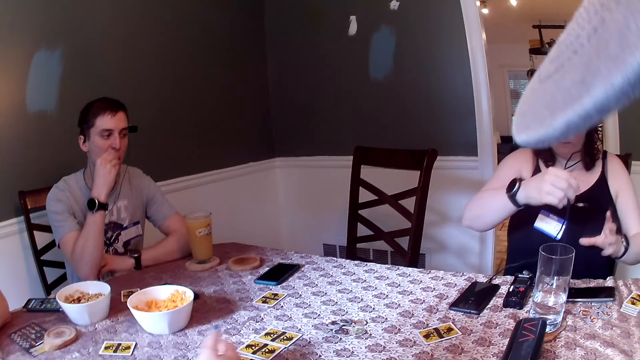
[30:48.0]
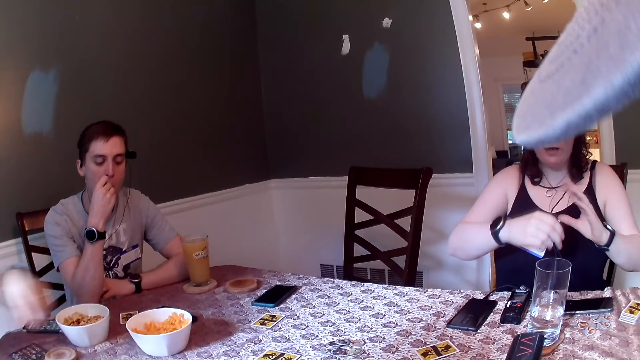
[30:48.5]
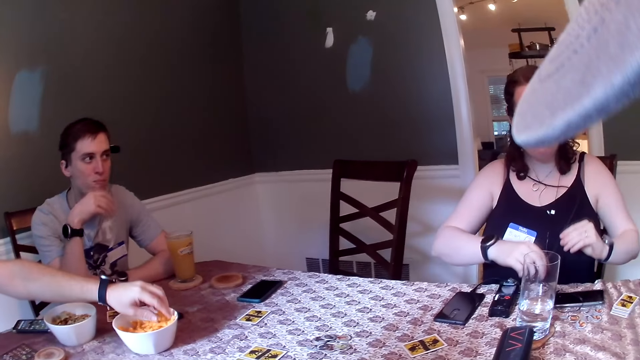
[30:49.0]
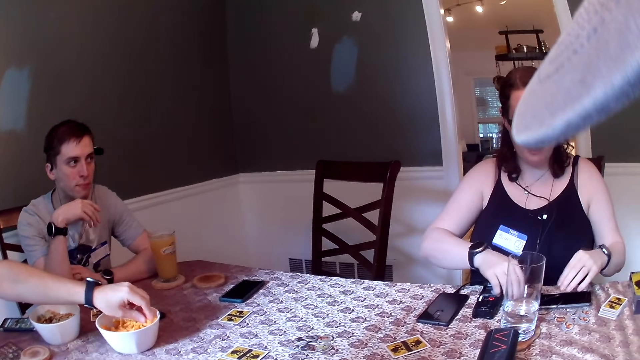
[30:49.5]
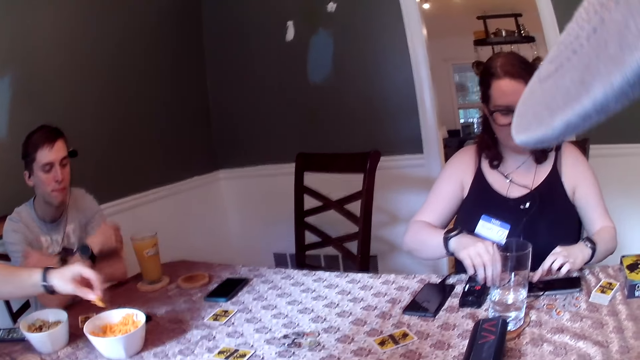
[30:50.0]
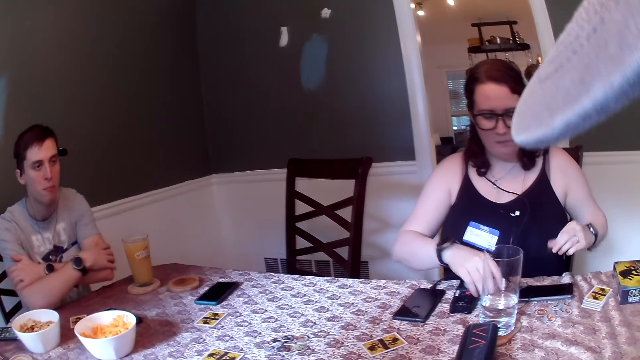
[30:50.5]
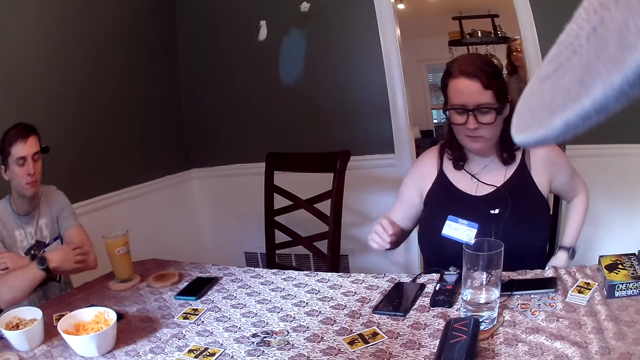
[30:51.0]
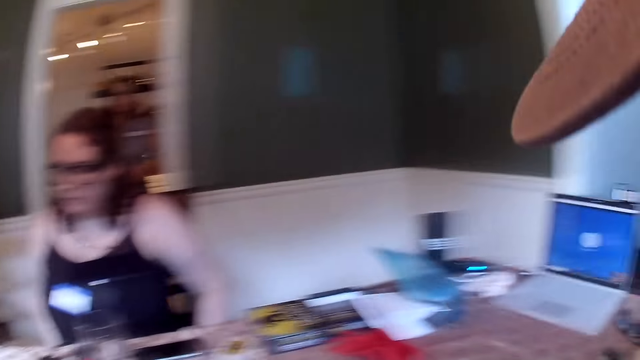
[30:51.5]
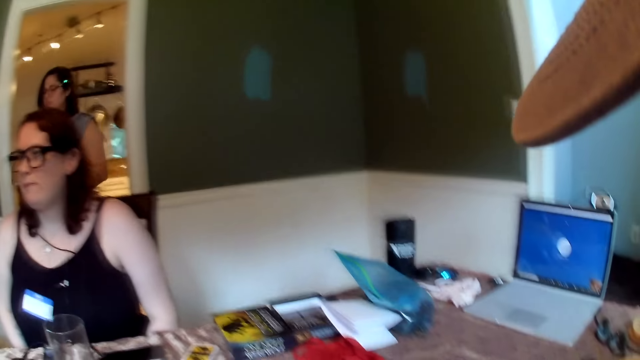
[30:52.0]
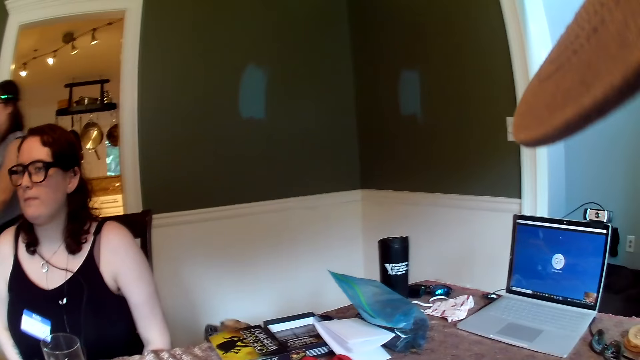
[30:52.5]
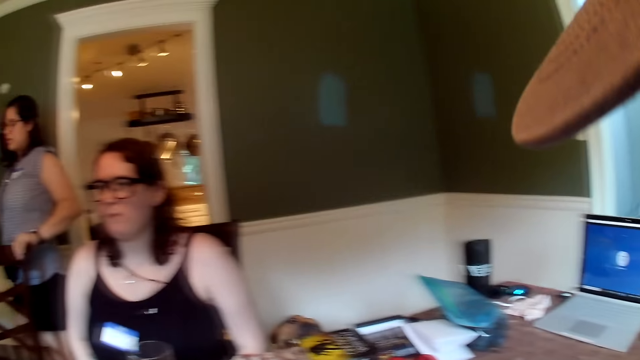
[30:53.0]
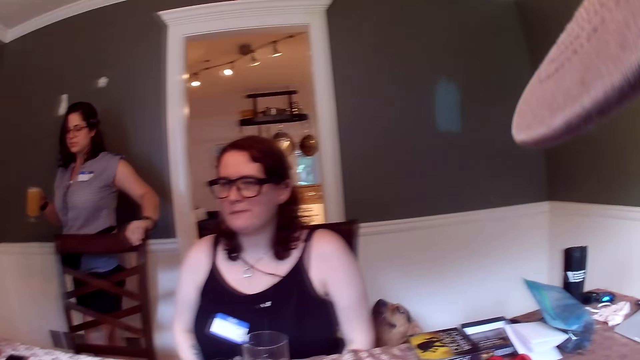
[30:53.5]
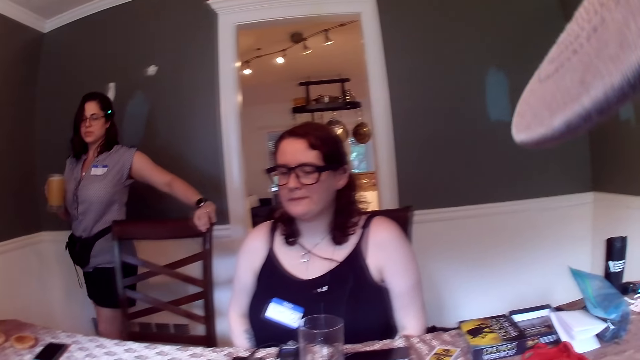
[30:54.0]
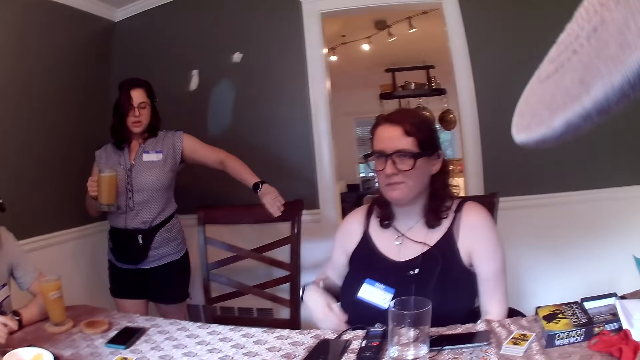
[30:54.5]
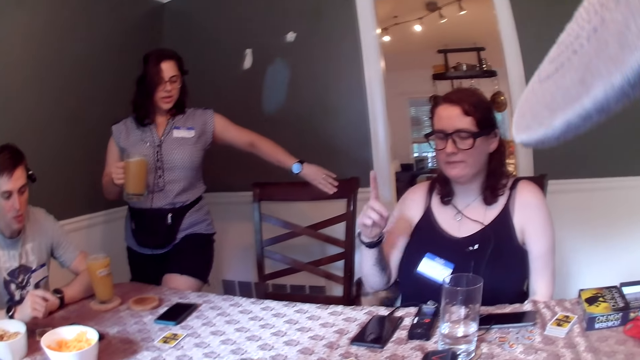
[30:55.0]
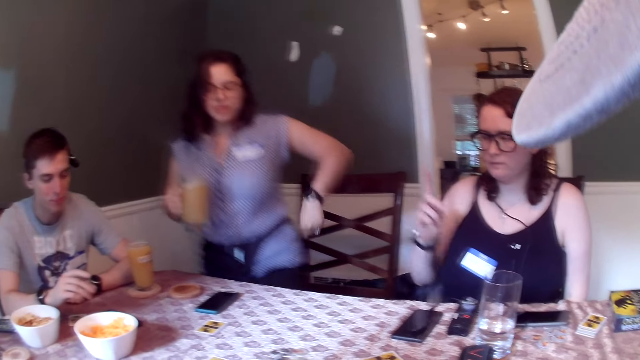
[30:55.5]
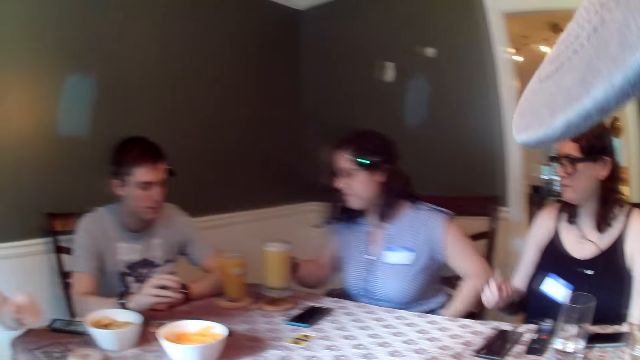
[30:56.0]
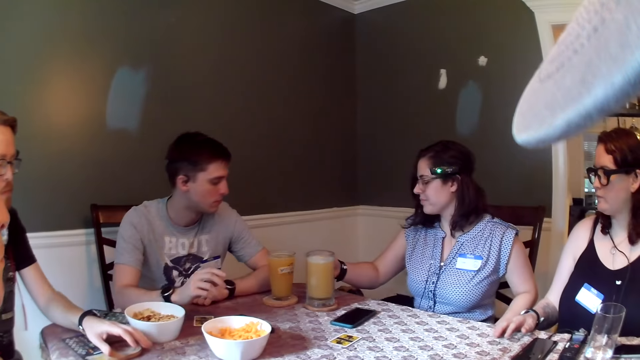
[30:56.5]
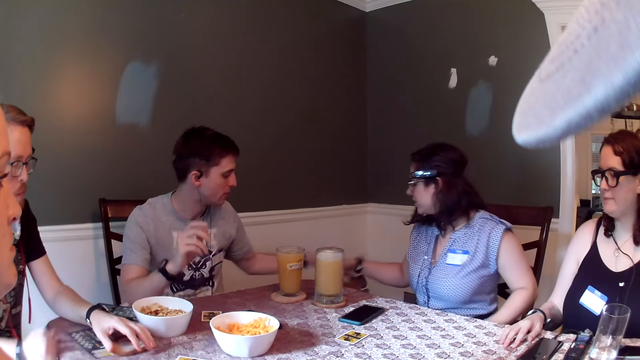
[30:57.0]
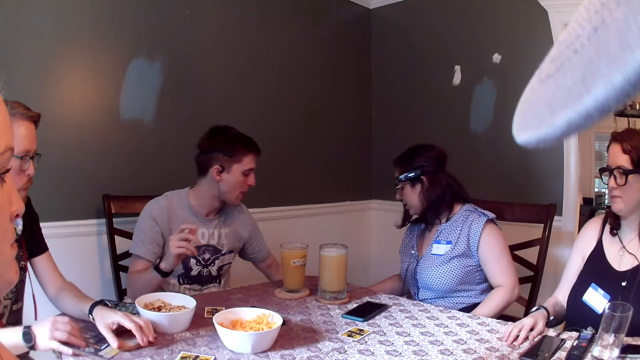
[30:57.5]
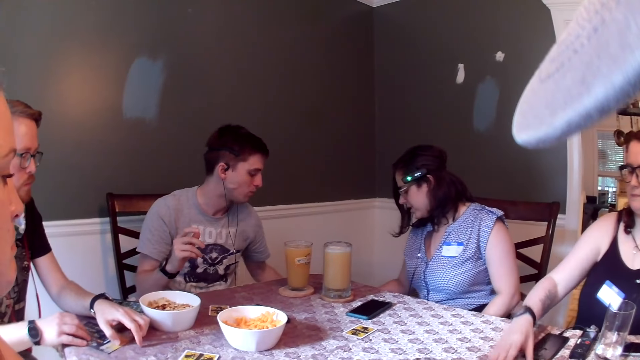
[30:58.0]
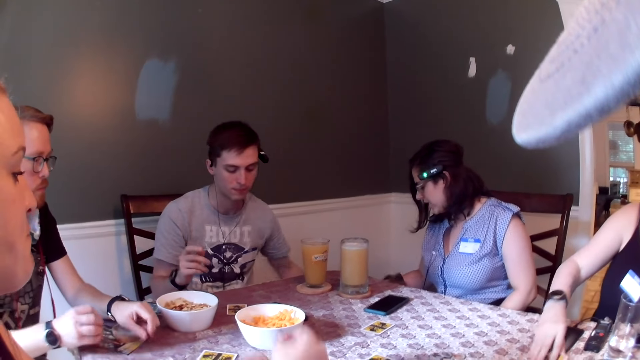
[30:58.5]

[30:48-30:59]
The woman pulls at an earpiece on her with both hands. The man eats the chips in his right hand. Another man picks a chip from the bowl on the dining table with his left hand. The first man crosses his hand. Another woman walks into the dining area from the kitchen. The other woman sits on a chair. The first woman gesticulates with her right hand. The other woman places a glass cup on a coaster on the dining table. The other man places his left hand on the dining table. The other woman interacts with the dog. The first man rubs the dog with his left hand.

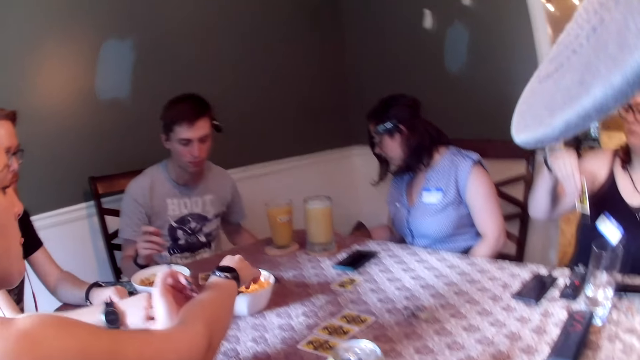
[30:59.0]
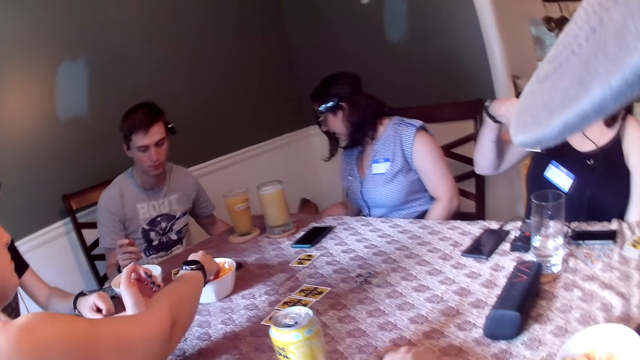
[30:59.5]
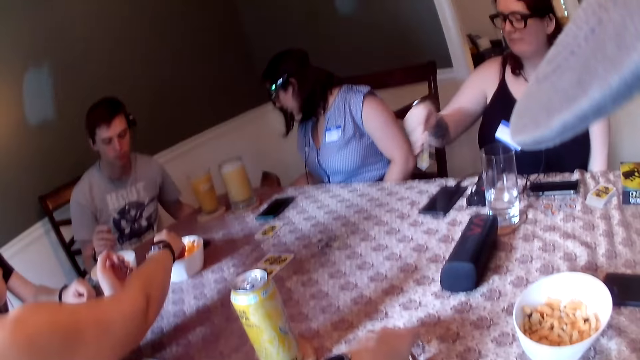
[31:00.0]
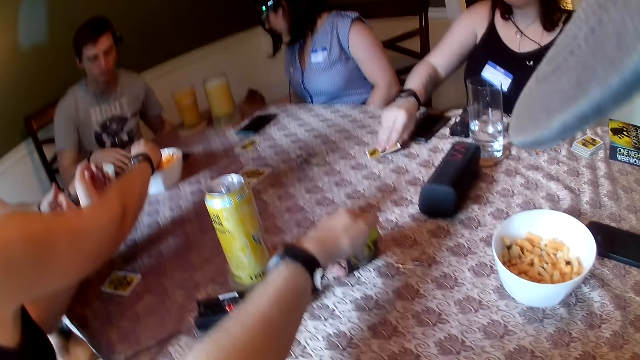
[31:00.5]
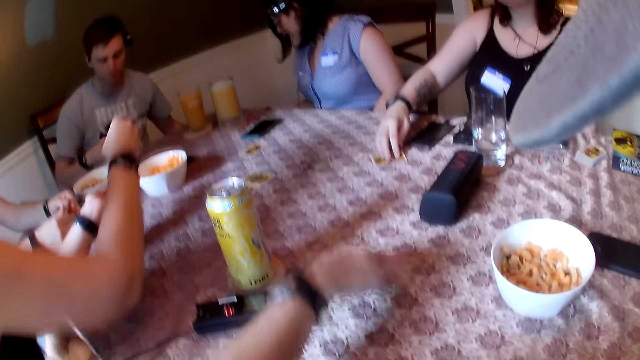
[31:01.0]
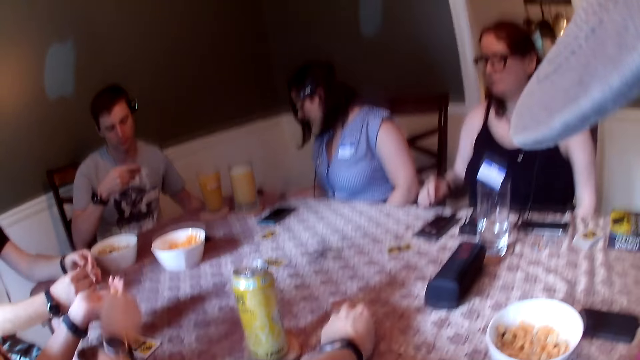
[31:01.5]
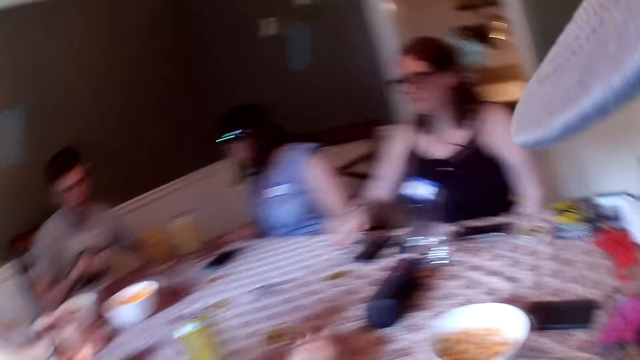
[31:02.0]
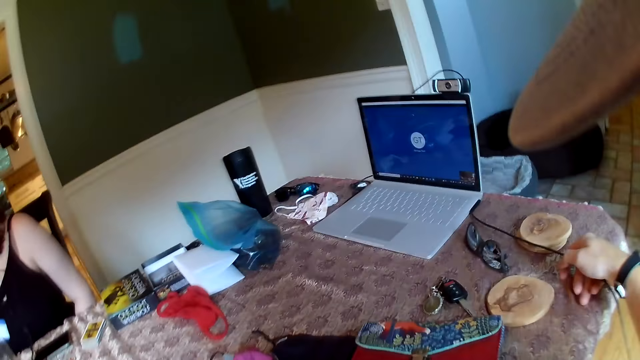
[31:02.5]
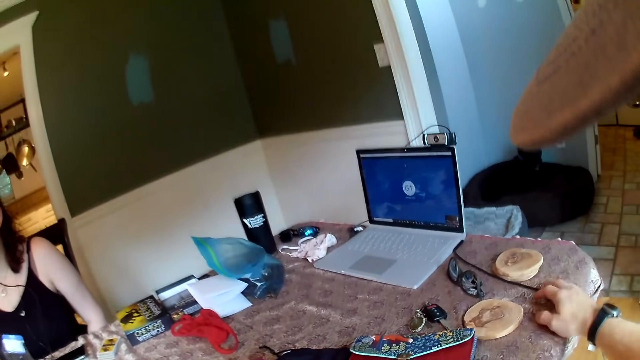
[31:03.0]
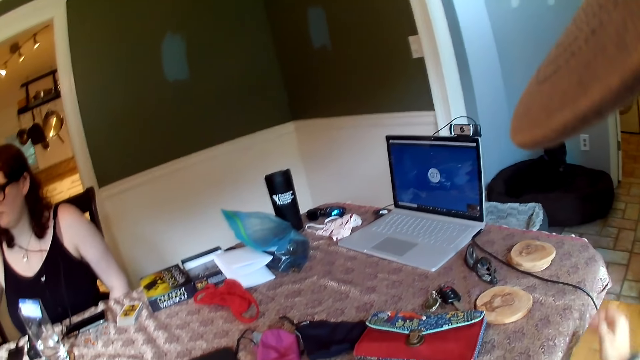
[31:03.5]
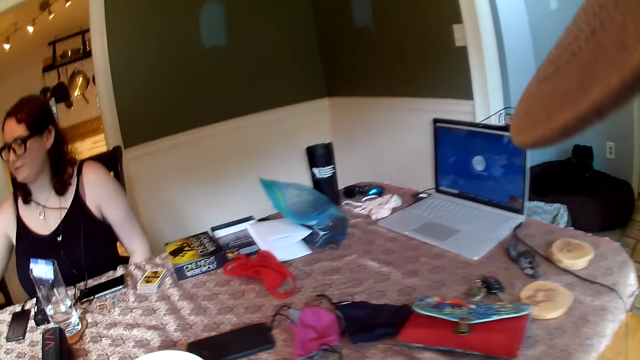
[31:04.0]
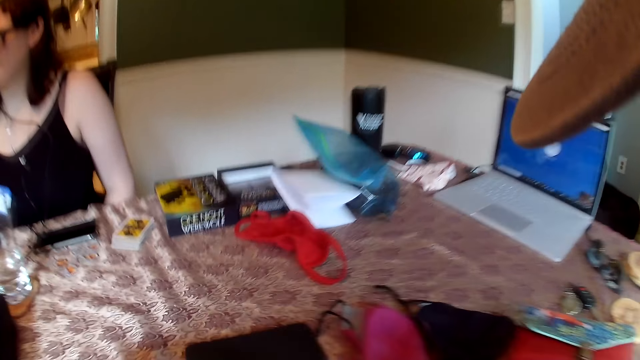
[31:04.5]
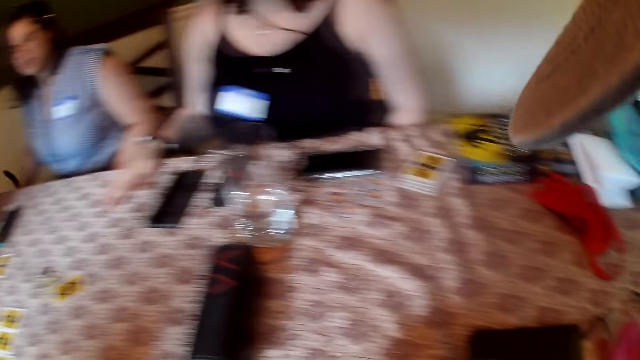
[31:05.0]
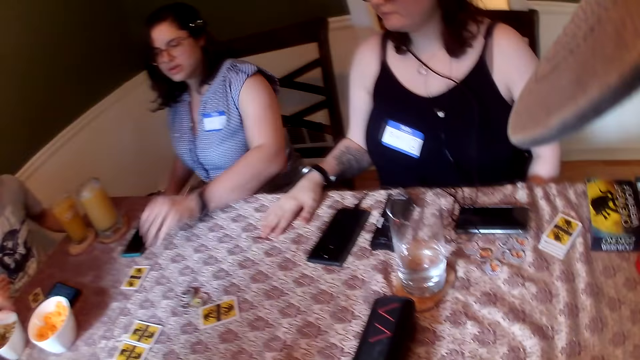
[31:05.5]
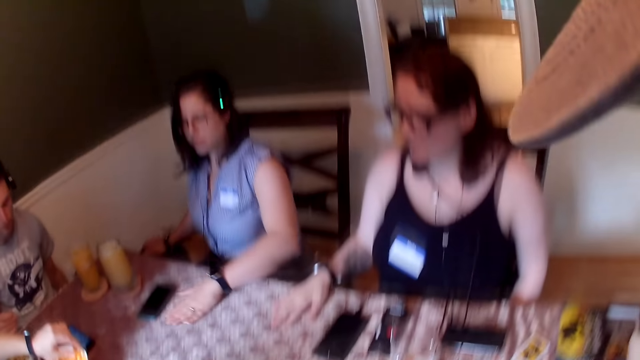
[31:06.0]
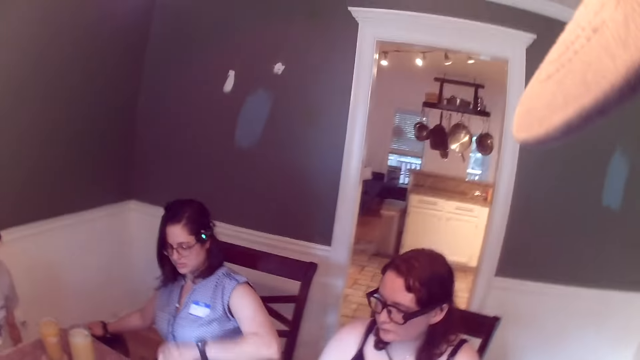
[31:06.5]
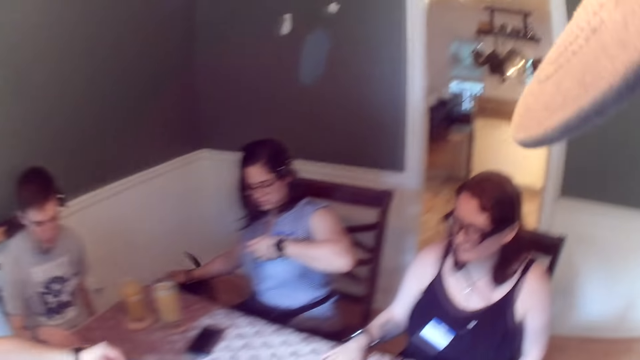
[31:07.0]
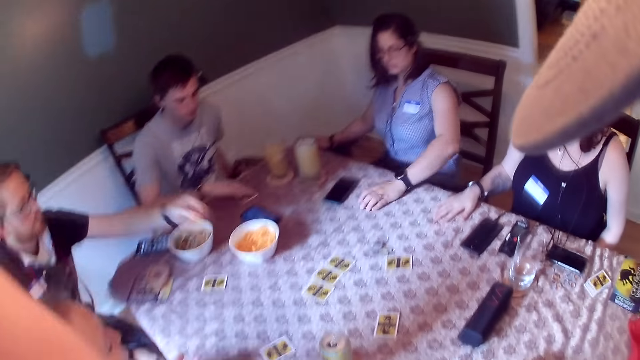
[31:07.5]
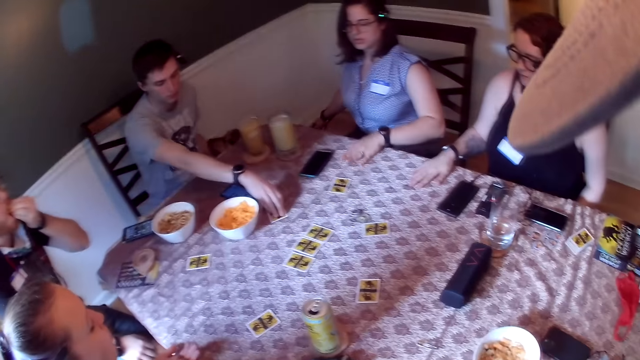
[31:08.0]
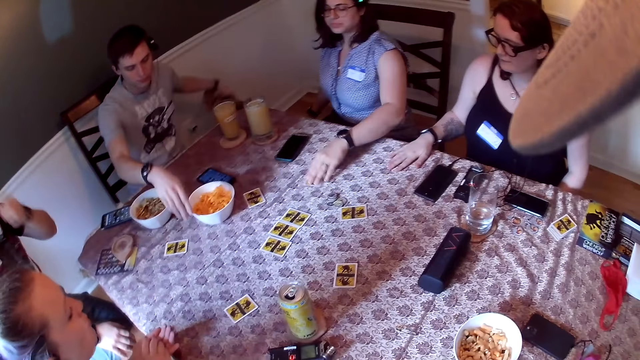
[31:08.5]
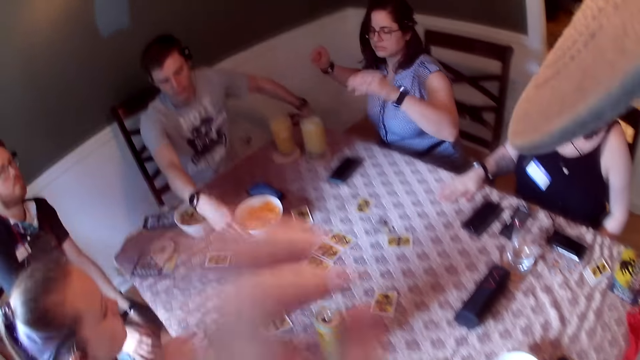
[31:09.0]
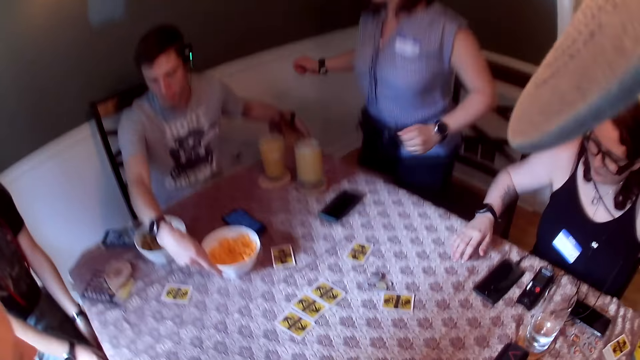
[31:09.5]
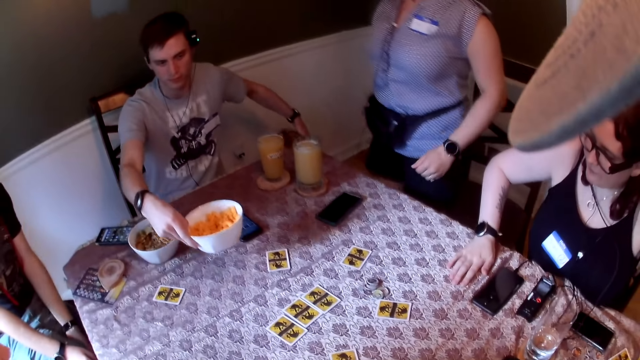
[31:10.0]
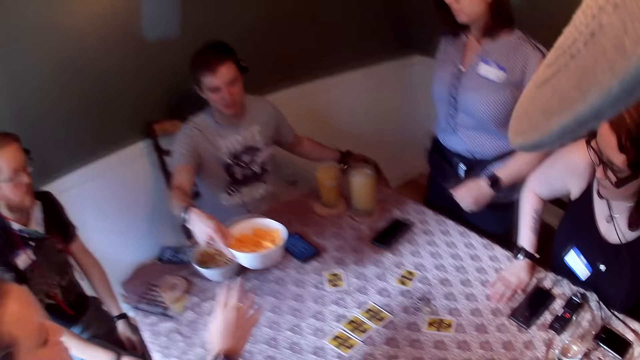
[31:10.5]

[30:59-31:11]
The woman picks a game card on the dining table with her right hand. The man places his right hand on the dining table. Another woman picks chips from the bowl on the dining table with her right hand. The first woman places the game card in her right hand on the dining table. The camera wearer flips a game card on the dining table with his left hand. Another man picks a game card on the dining table with his right hand. The second woman passes the chips in her right hand to her left hand. The camera wearer moves the game card along the dining table with his left hand. The other man places the game card in his right hand on the dining table. The camera wearer looks around. He removes his right hand from the dining table. A third woman moves a game card along the dining table with her left hand and picks the game card on the dining table with her left hand. The first man picks a chip from the bowl on the dining table with his left hand. The third woman moves the game card along the dining table with her left hand. The other man moves a game card along the dining table with his right hand and eats the chips in his left hand. The camera wearer touches his face with his left hand. The third woman stands up from the chair.
